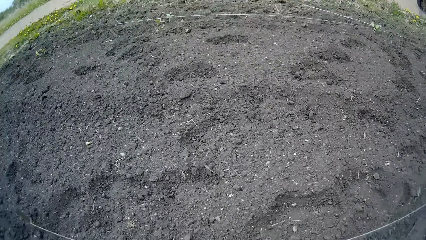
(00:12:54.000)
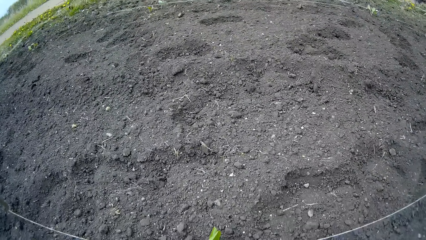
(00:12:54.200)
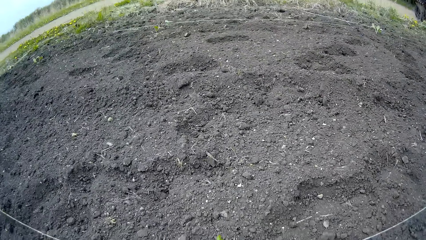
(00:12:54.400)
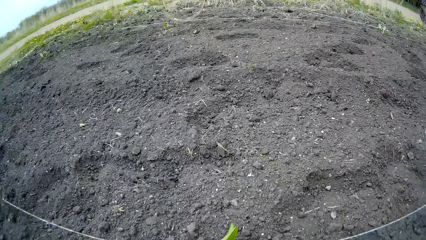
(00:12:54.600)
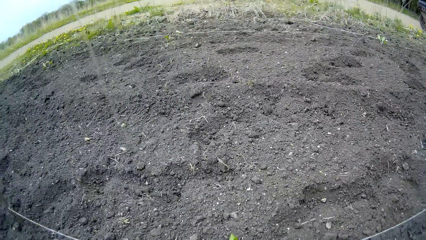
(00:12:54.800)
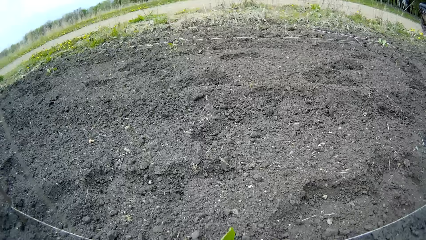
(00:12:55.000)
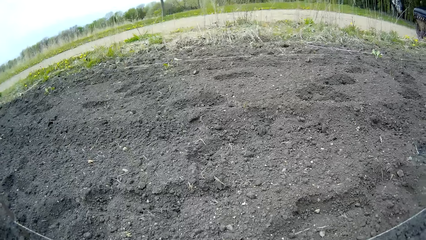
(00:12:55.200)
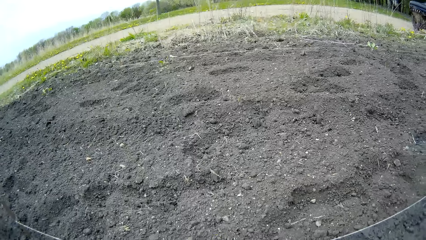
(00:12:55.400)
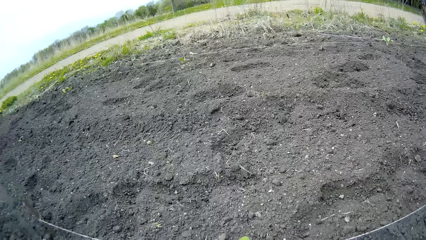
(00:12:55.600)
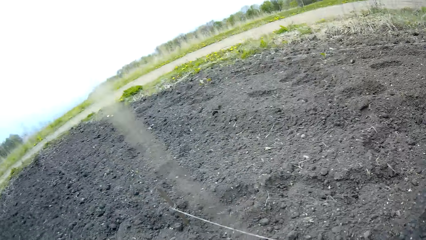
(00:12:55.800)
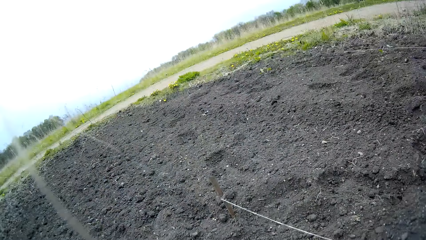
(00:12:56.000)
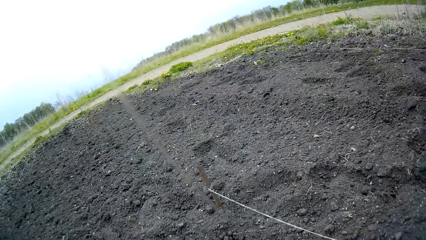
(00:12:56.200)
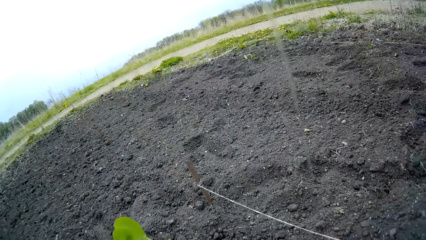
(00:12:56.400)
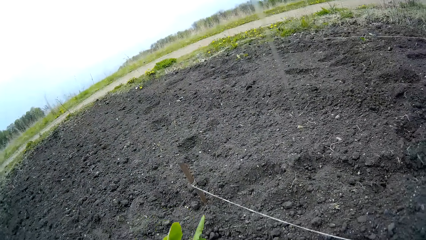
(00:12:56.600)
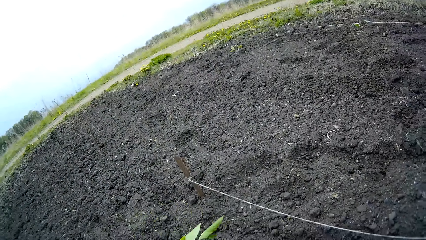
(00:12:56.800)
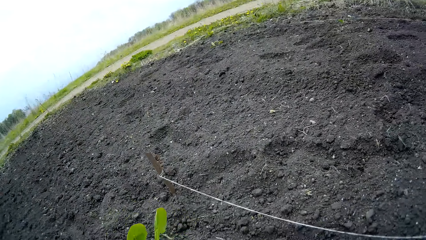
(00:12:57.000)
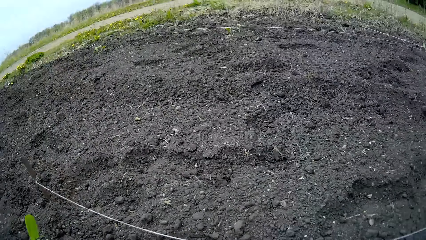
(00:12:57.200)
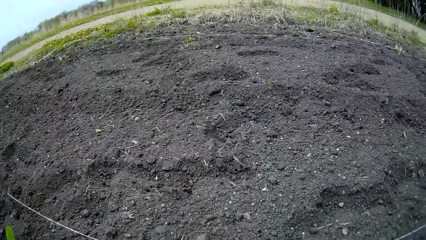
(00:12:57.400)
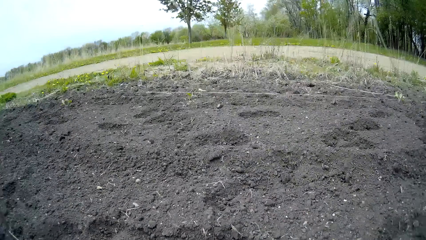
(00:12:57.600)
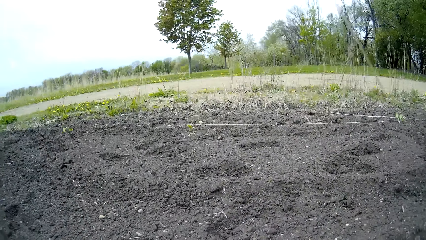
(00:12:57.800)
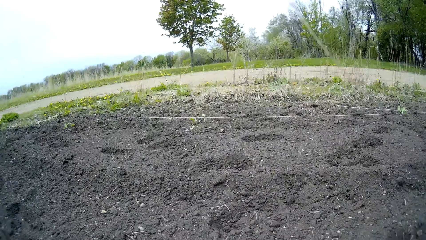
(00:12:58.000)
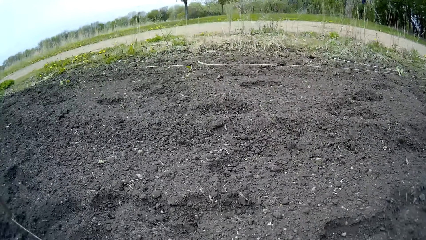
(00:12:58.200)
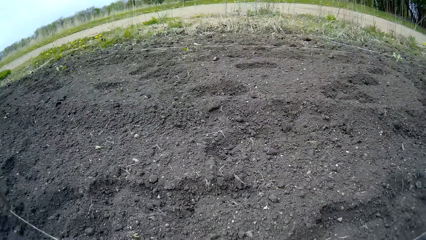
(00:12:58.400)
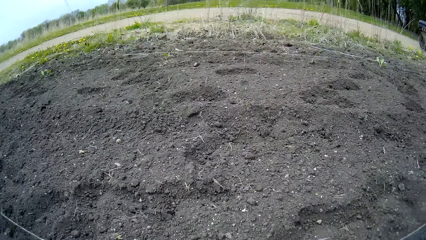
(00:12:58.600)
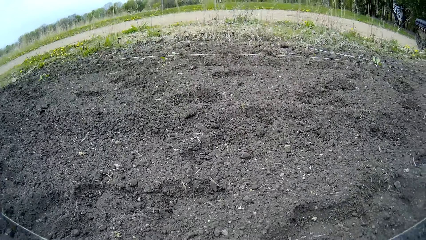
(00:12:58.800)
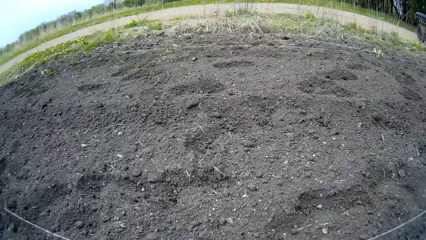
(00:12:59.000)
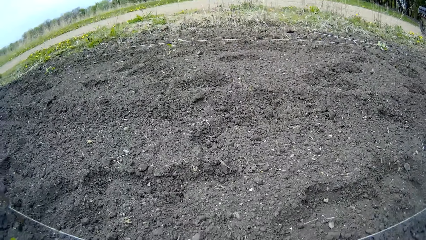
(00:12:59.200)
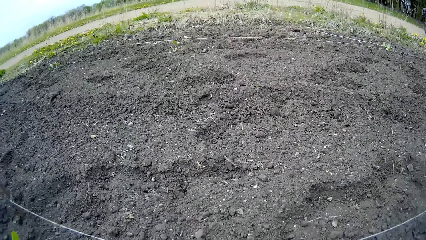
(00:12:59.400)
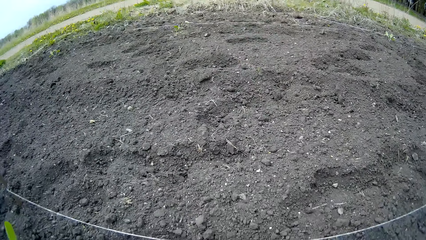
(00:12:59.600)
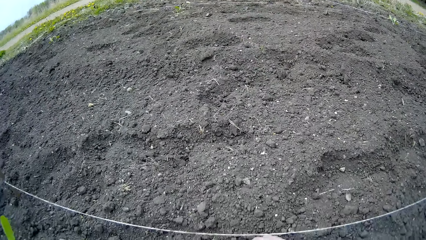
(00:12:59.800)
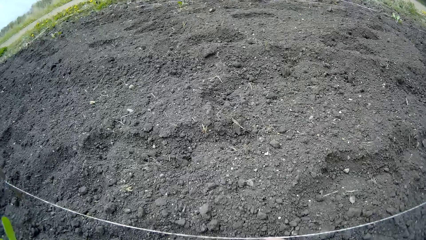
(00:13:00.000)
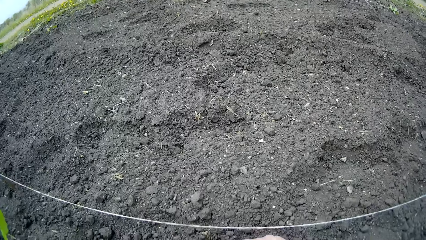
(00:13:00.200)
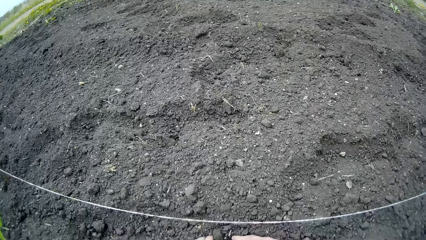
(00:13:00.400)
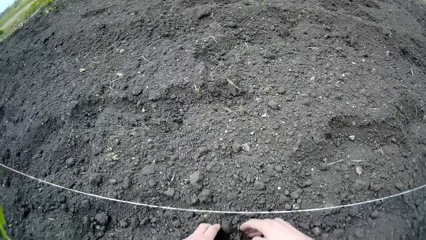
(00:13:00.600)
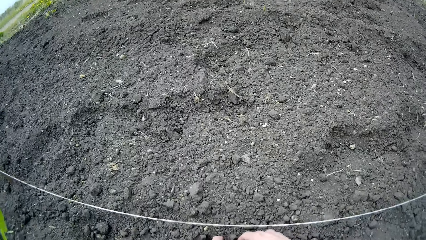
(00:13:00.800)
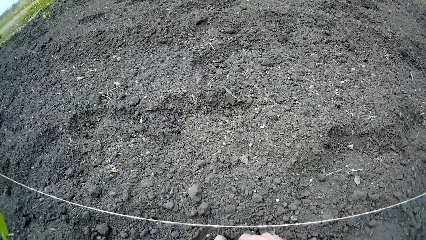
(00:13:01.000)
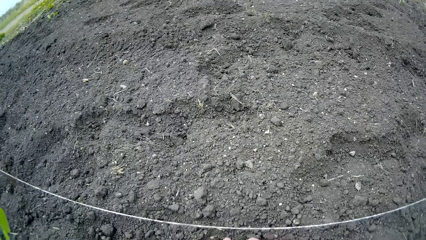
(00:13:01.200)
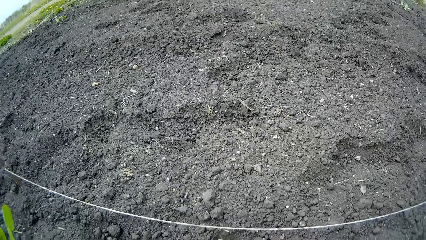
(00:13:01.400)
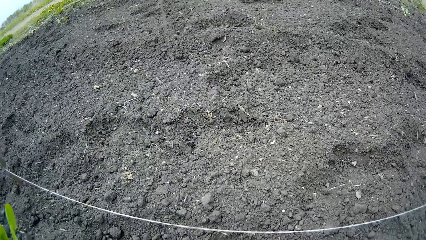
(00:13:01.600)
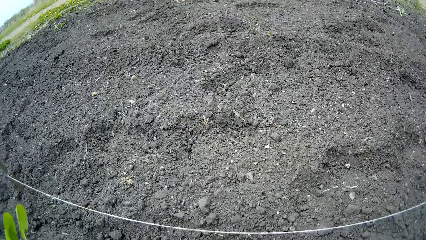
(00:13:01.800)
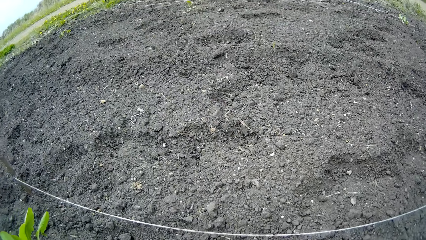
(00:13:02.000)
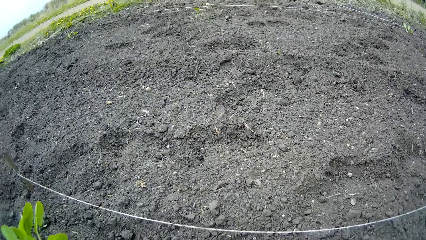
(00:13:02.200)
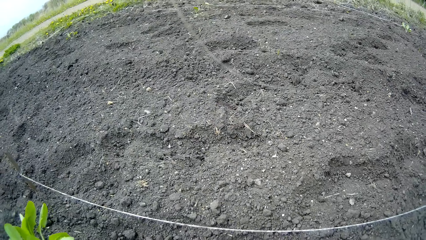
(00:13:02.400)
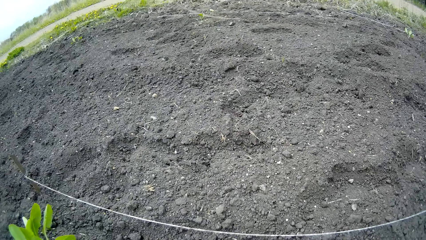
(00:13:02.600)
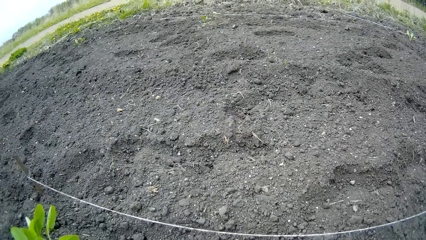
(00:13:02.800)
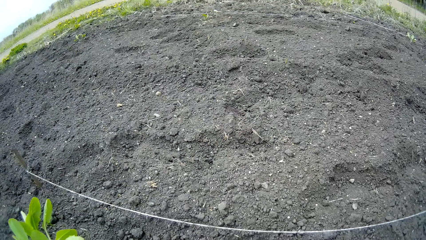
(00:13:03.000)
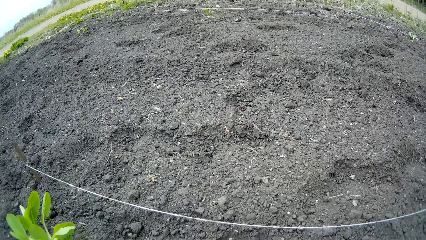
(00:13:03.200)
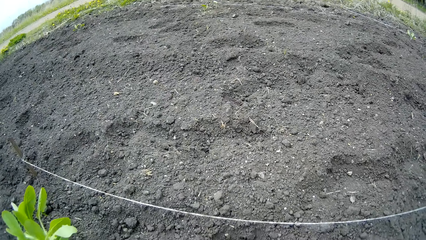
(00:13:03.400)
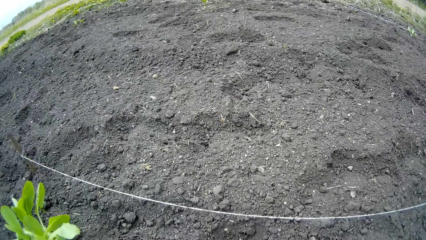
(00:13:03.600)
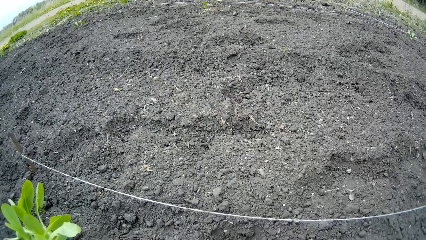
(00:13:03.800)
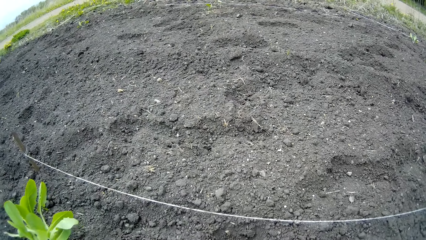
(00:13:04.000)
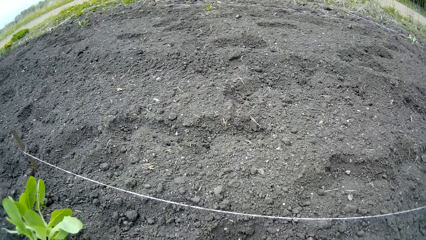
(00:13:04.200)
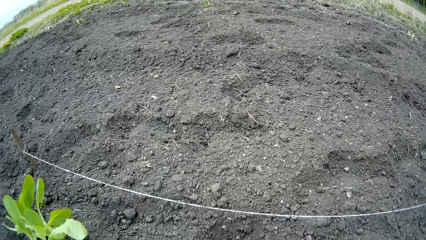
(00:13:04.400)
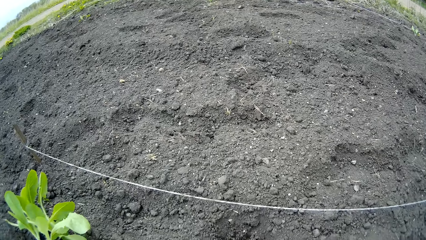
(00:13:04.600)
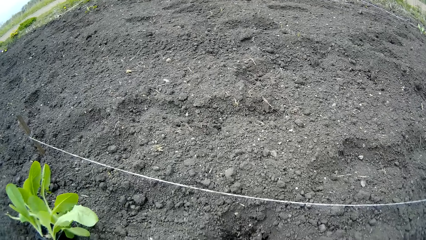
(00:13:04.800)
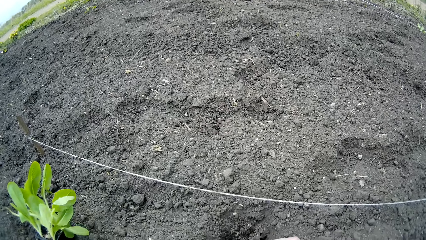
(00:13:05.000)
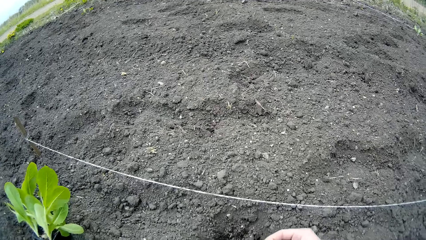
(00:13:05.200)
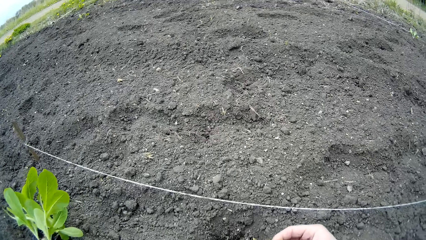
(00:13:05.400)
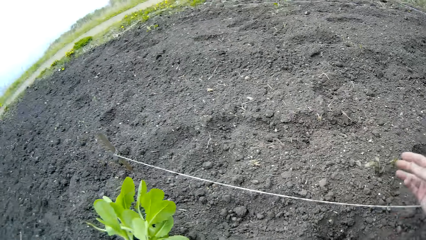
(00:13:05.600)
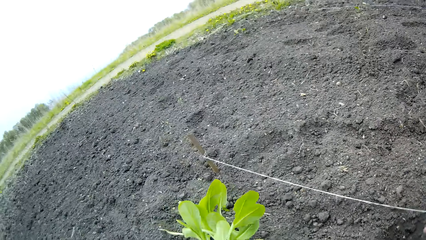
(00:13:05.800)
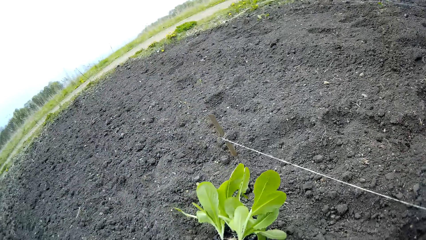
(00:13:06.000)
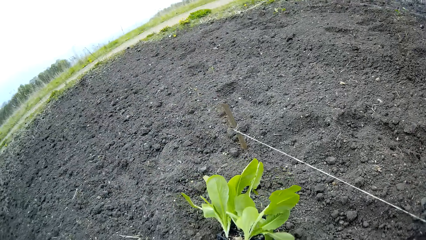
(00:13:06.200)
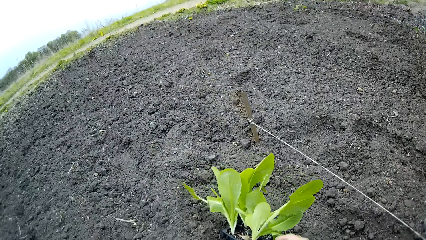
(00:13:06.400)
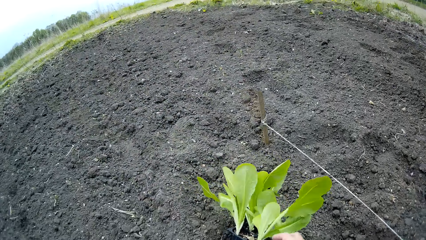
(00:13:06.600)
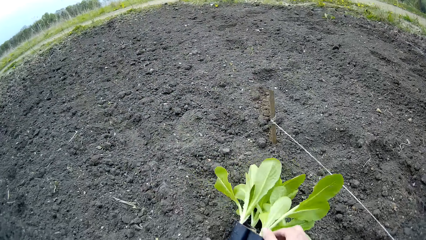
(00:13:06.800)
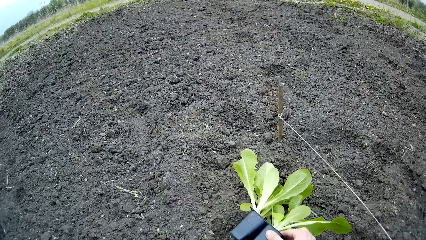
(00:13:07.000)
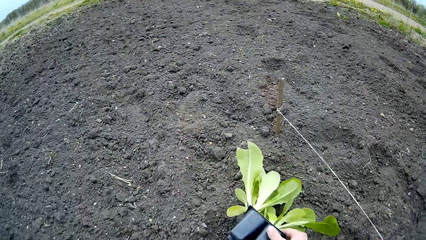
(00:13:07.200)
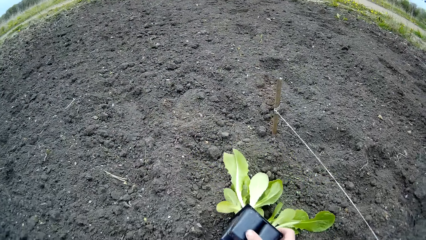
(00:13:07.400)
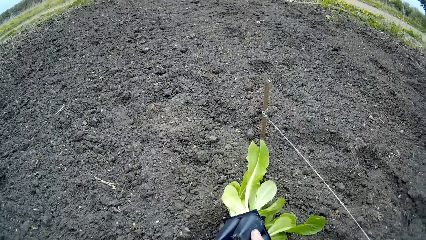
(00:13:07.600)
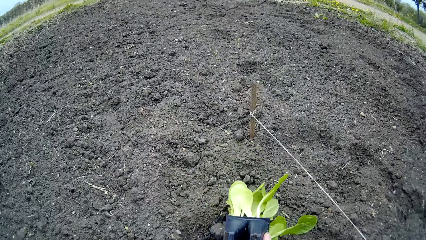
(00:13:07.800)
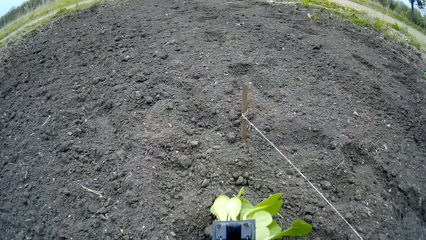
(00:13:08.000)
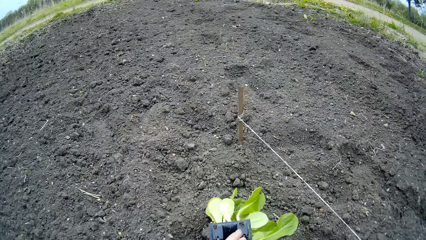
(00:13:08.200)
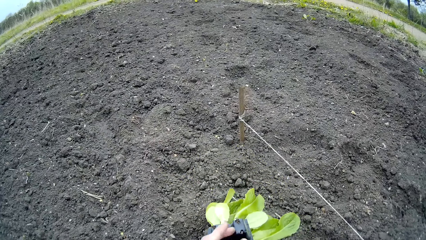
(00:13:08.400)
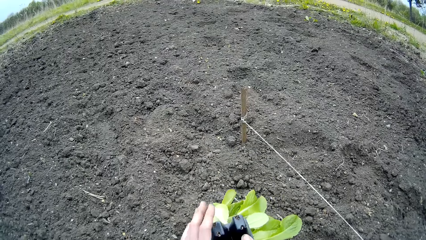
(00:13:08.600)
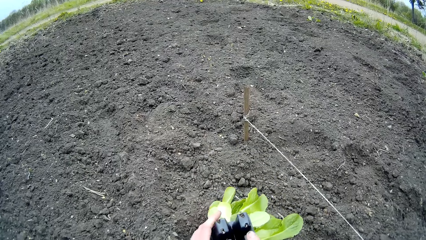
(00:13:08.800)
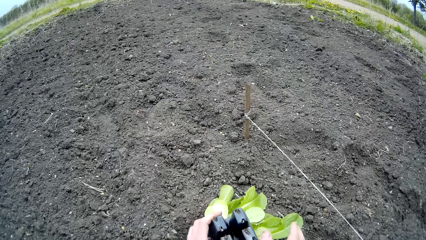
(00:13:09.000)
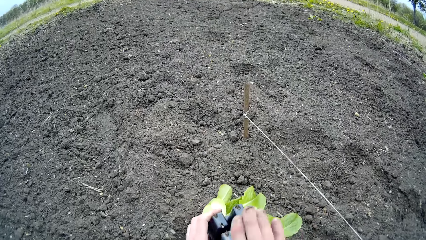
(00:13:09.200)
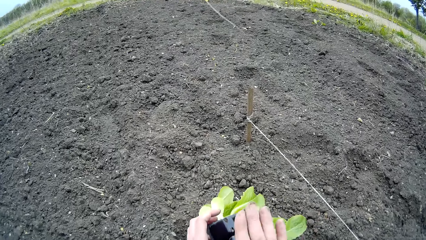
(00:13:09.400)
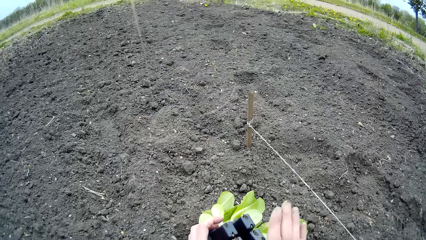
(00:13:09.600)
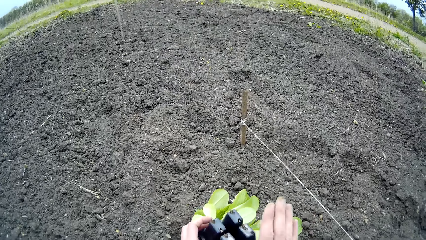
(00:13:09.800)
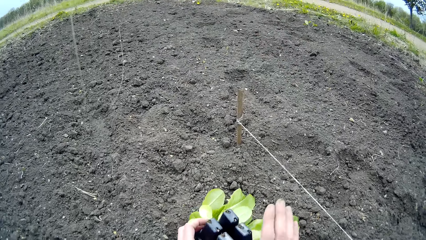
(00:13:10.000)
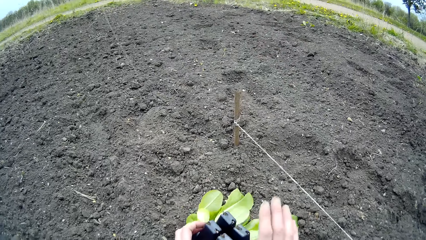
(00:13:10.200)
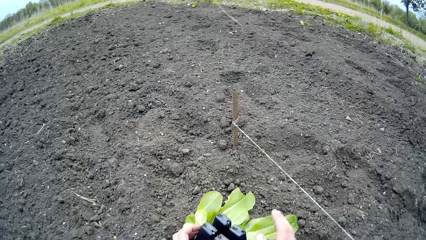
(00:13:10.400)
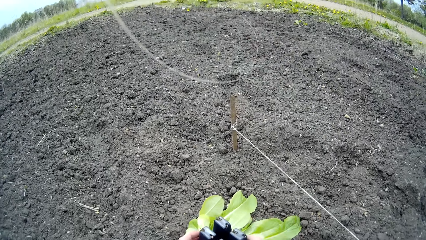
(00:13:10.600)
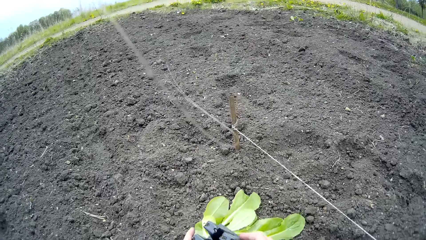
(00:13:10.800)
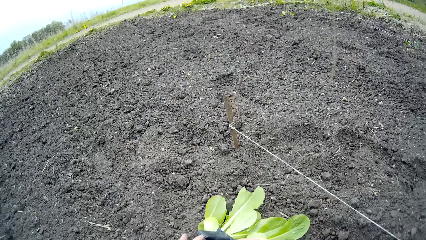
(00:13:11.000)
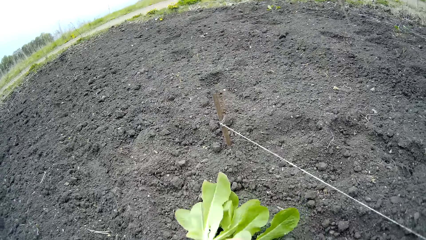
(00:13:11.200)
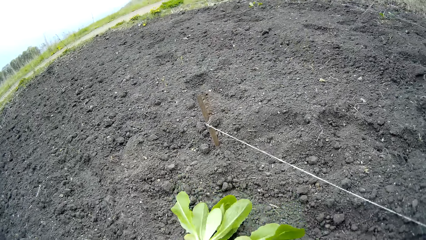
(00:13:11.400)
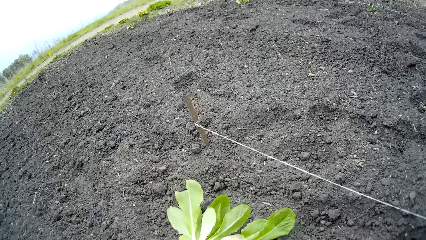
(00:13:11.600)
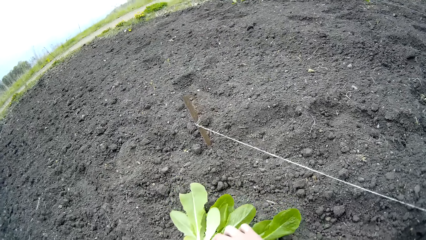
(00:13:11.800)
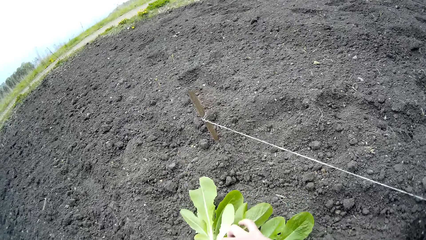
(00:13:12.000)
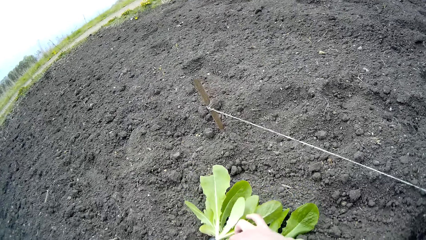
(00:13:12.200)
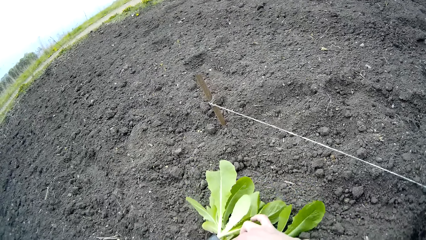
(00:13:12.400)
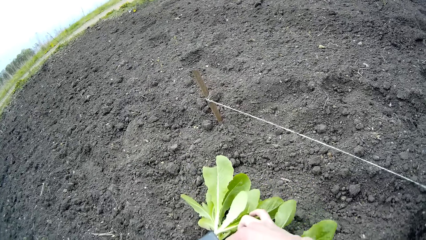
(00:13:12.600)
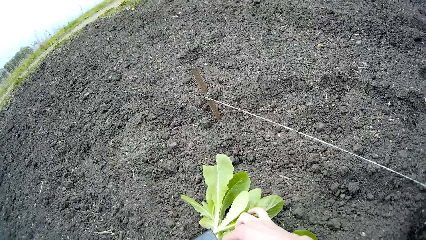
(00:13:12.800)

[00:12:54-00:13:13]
The camera wearer moves her body. She digs a hole on the floor with both hands. She carries a plant container from the floor with her left hand. She hits the bottom of the plant container with her right hand.
